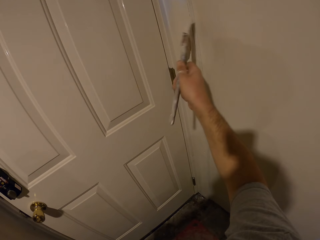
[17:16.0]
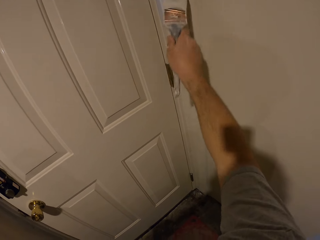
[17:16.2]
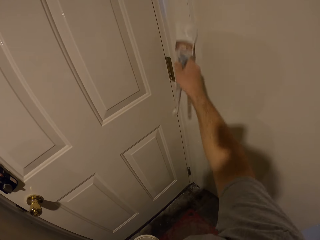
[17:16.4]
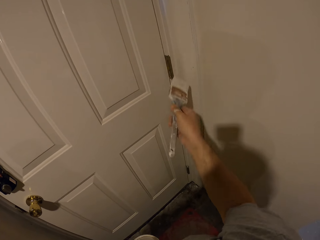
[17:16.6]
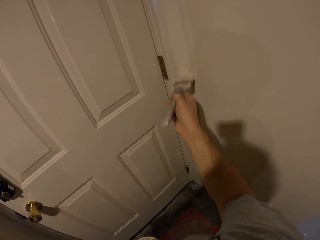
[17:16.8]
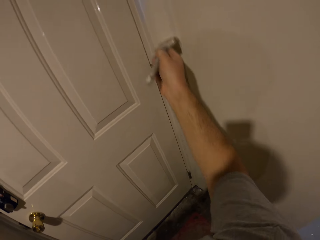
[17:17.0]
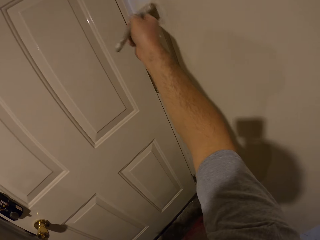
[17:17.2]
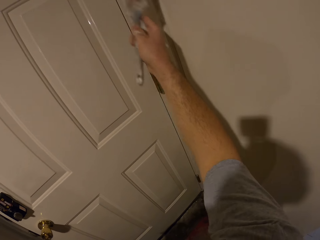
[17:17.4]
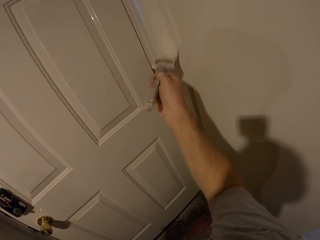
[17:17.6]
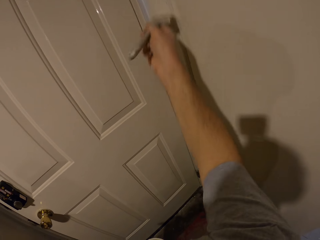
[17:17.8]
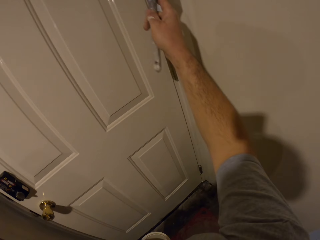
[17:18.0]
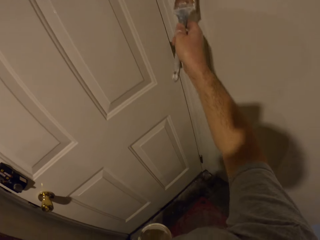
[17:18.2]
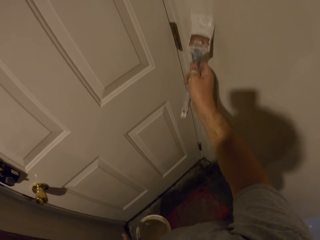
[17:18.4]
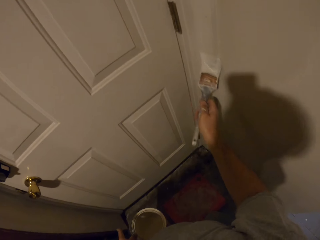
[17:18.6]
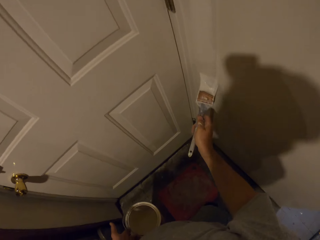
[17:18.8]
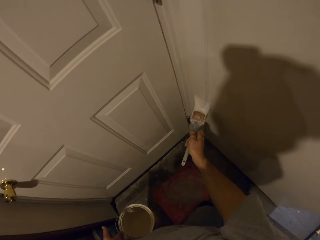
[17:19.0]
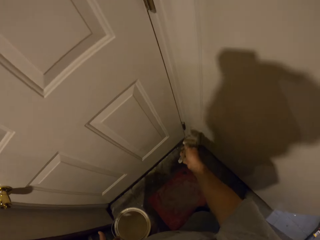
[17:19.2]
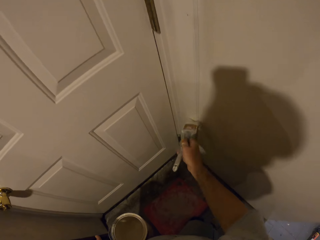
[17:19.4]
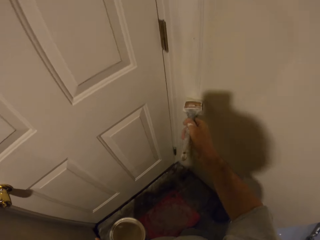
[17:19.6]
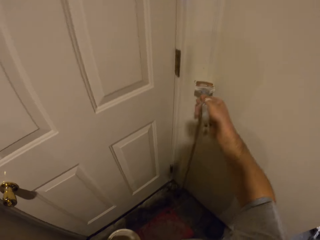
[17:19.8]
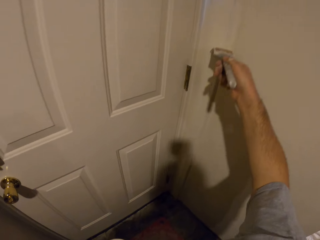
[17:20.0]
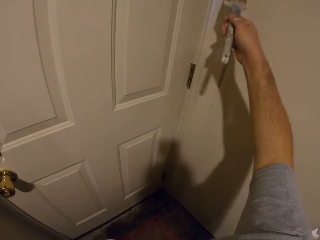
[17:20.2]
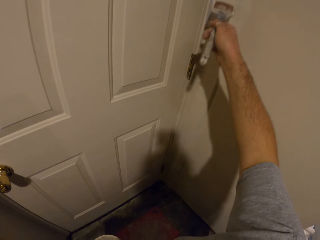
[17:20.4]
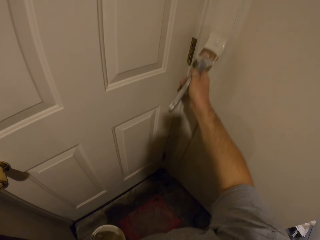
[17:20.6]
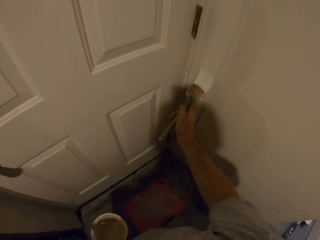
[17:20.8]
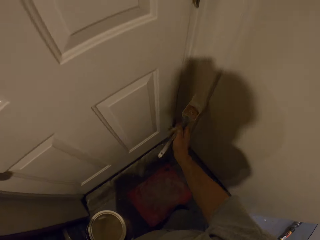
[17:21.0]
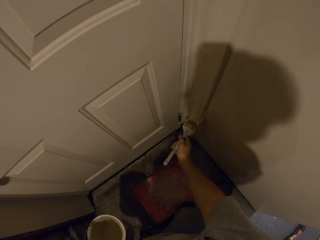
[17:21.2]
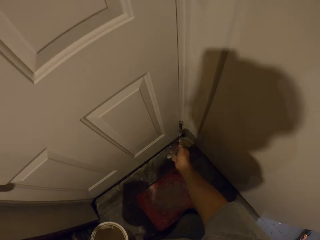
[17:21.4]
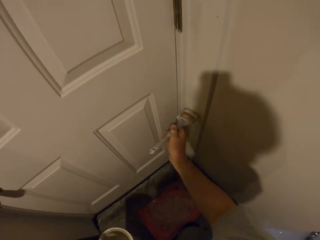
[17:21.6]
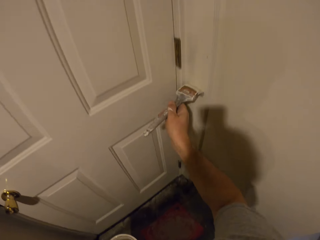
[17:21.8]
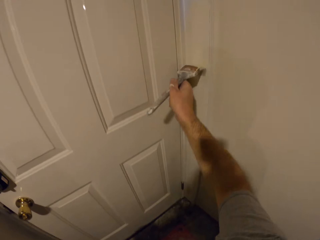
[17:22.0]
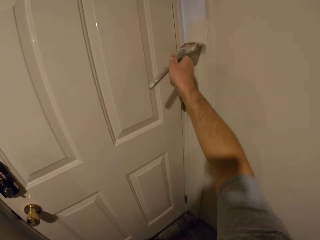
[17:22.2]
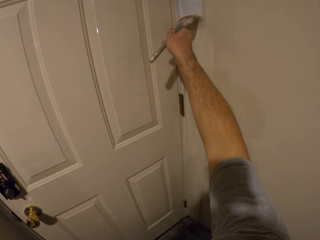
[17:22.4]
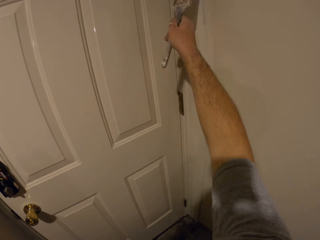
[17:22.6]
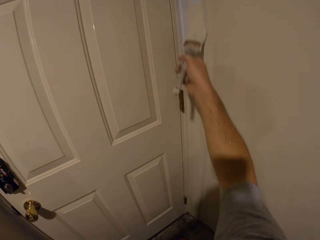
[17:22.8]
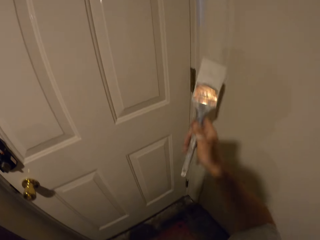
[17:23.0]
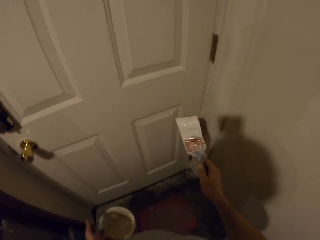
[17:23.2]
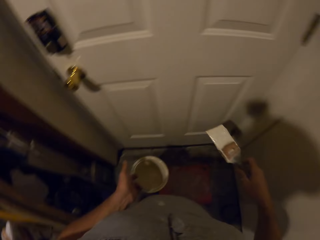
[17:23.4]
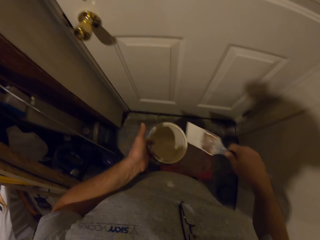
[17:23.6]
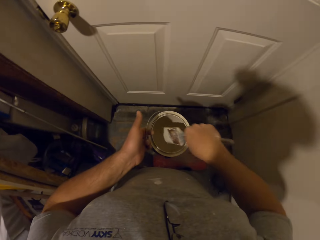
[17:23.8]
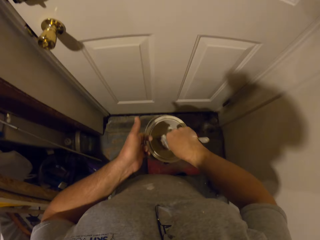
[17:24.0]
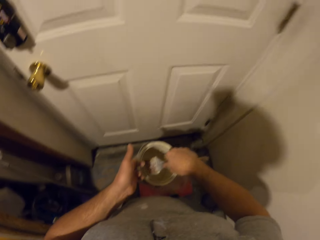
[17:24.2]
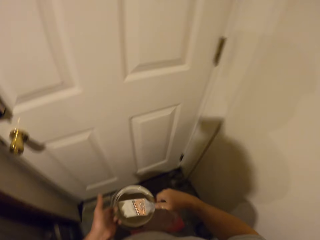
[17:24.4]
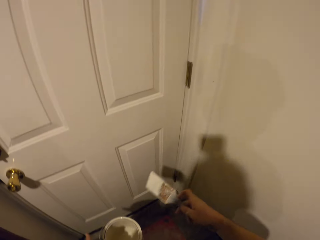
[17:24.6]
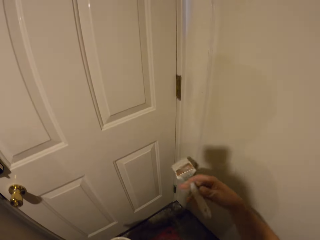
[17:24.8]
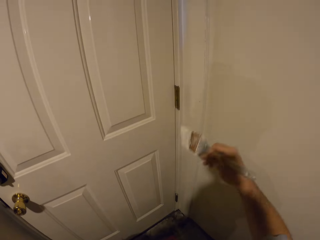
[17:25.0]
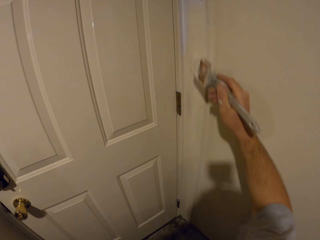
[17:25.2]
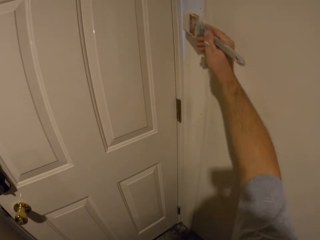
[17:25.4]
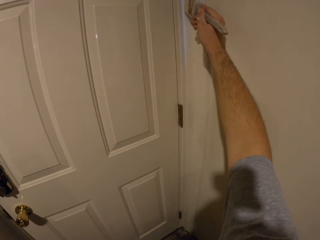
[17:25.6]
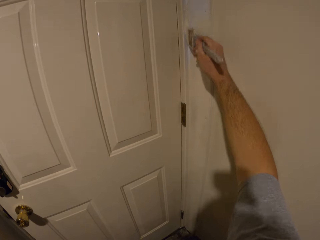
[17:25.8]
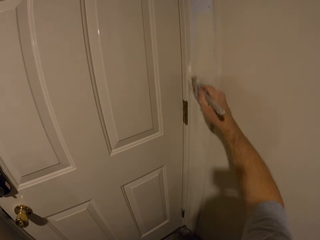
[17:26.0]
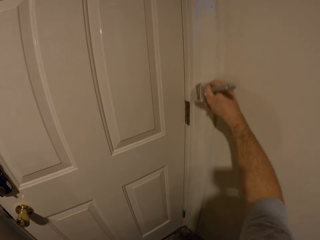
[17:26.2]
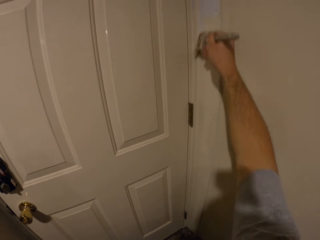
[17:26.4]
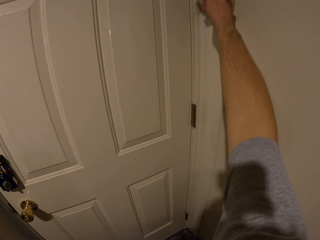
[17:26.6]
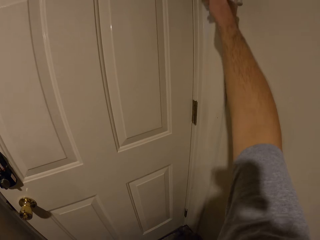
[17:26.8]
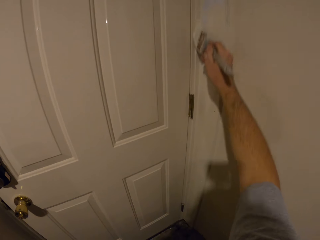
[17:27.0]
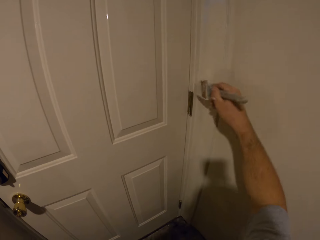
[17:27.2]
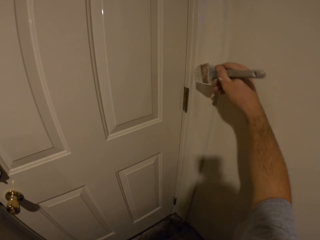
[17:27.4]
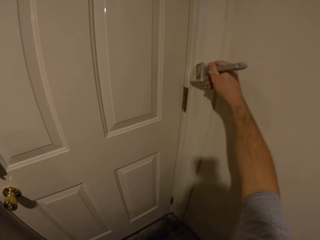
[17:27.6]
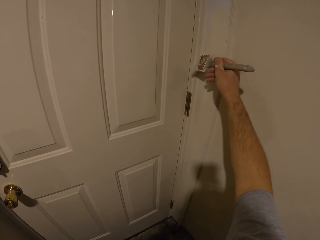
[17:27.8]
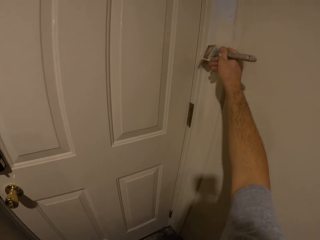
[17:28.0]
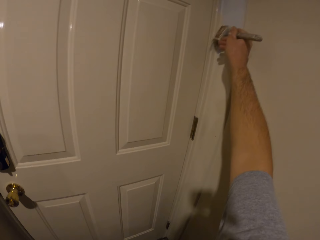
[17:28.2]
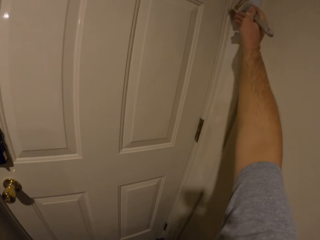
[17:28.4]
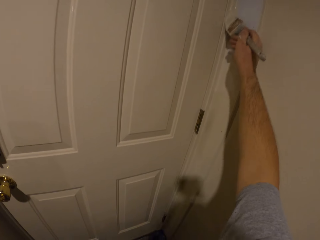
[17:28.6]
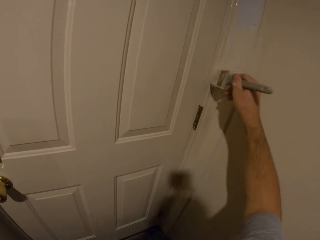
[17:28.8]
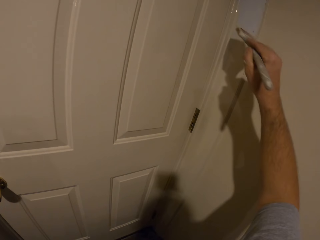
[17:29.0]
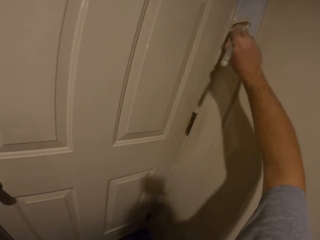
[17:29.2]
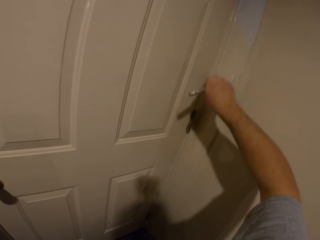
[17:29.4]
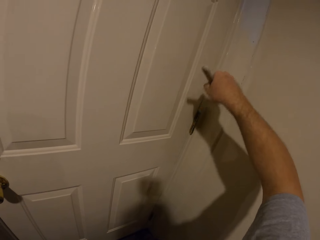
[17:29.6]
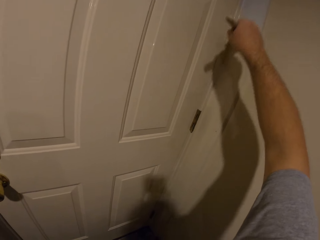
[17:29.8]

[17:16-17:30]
The camera wearer dips the paint brush into the paint container. They remove the brush from the paint. They paint the door frame with the paint brush.

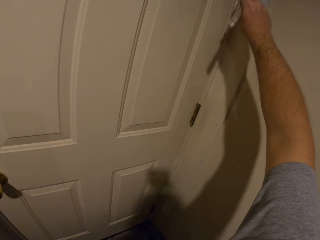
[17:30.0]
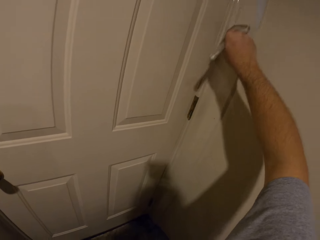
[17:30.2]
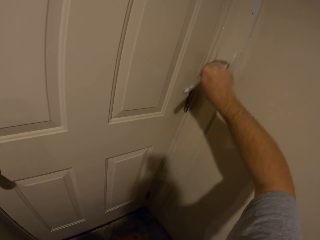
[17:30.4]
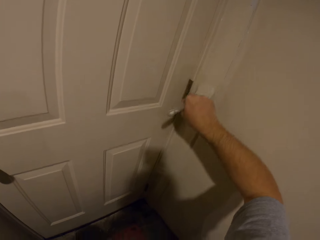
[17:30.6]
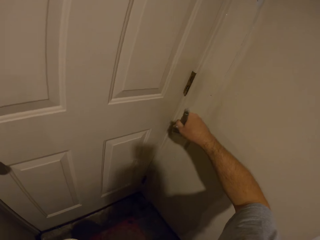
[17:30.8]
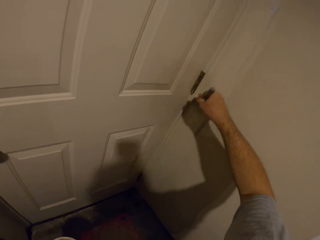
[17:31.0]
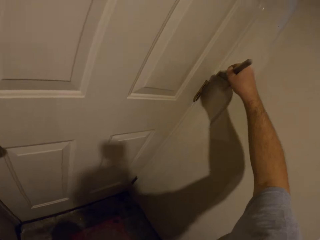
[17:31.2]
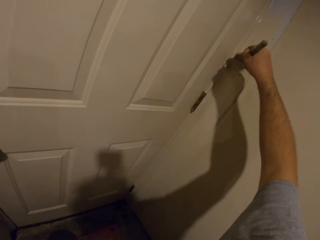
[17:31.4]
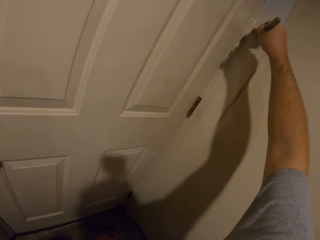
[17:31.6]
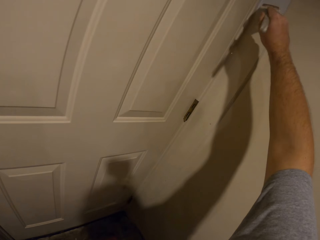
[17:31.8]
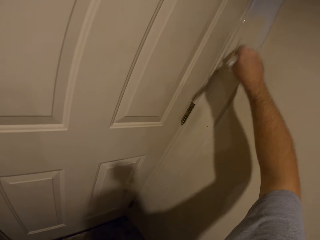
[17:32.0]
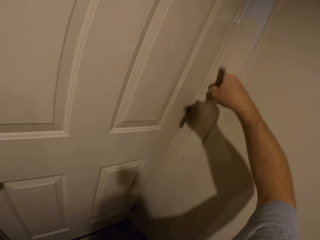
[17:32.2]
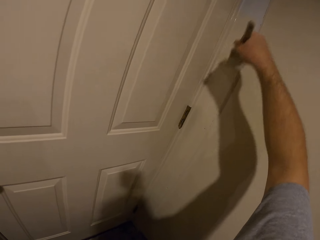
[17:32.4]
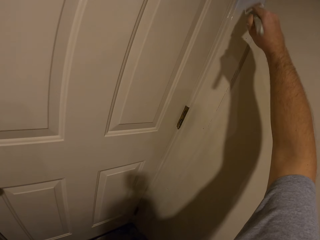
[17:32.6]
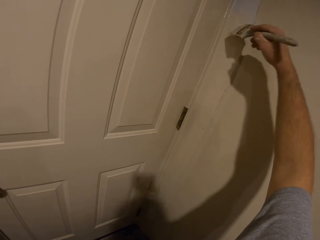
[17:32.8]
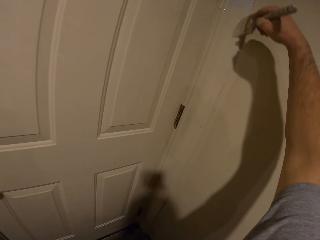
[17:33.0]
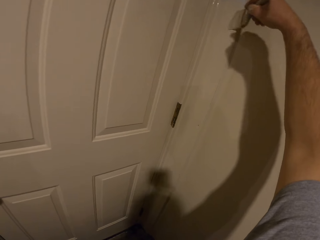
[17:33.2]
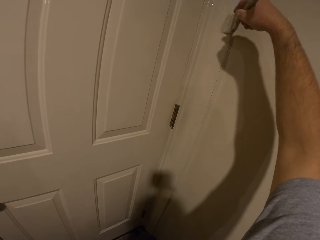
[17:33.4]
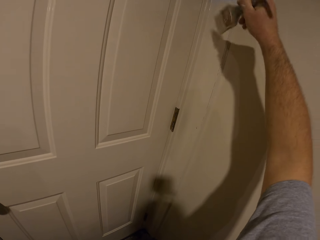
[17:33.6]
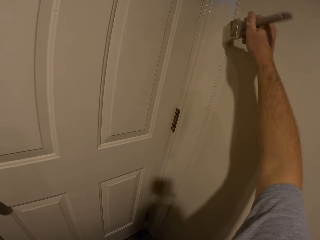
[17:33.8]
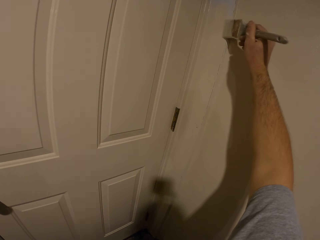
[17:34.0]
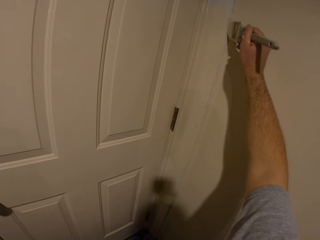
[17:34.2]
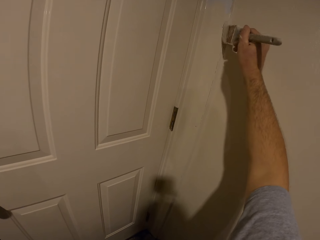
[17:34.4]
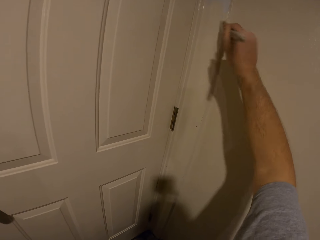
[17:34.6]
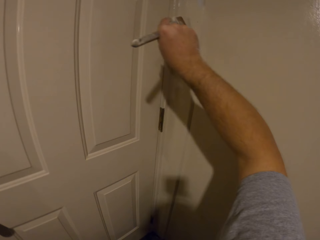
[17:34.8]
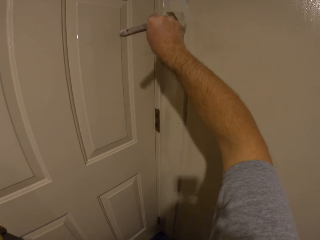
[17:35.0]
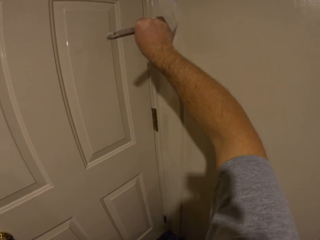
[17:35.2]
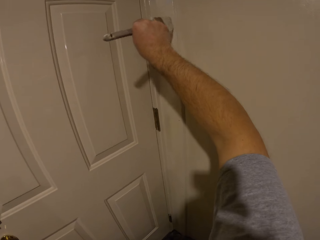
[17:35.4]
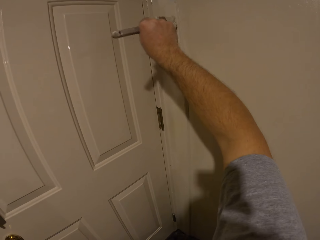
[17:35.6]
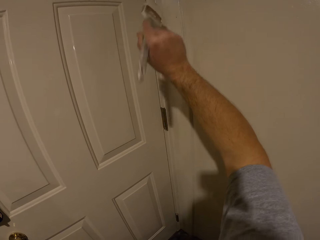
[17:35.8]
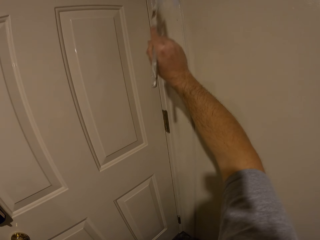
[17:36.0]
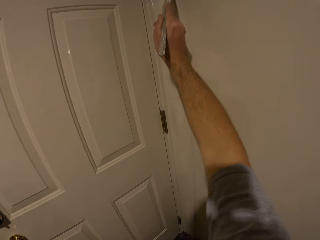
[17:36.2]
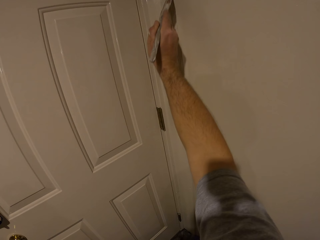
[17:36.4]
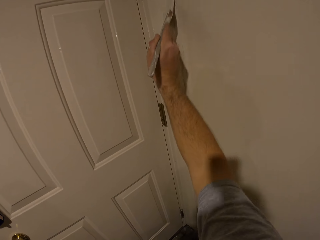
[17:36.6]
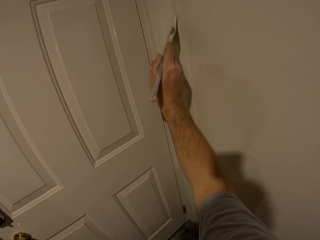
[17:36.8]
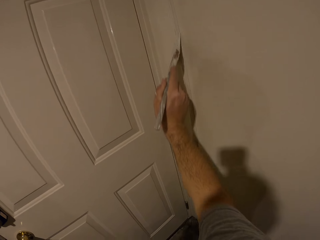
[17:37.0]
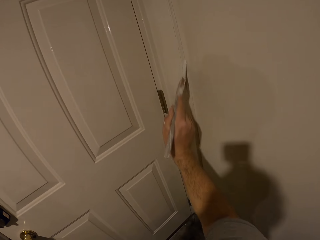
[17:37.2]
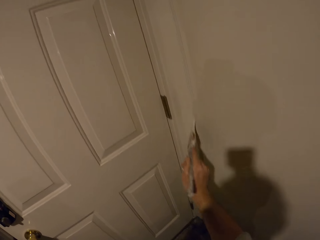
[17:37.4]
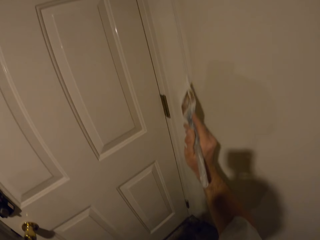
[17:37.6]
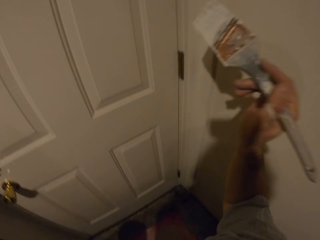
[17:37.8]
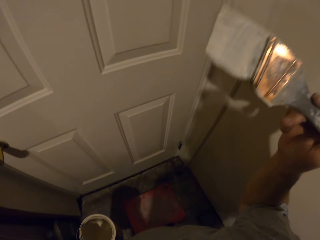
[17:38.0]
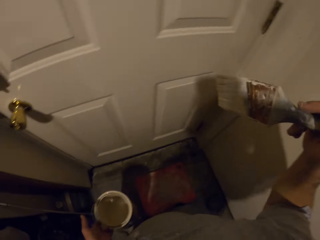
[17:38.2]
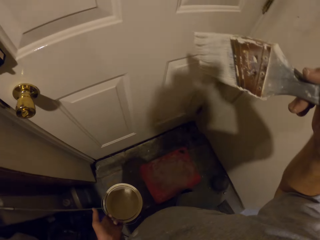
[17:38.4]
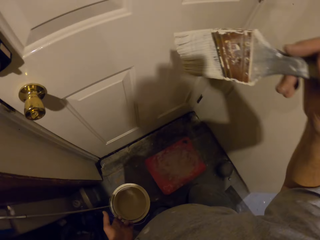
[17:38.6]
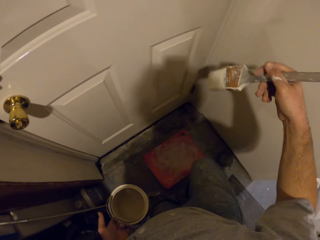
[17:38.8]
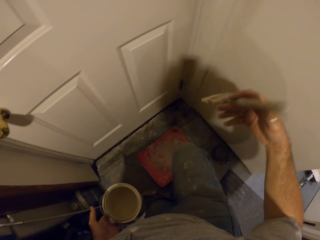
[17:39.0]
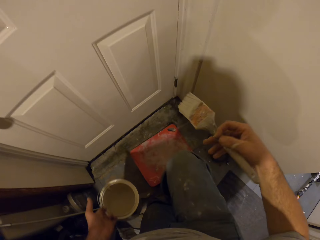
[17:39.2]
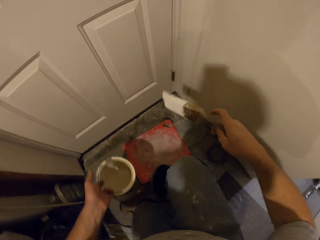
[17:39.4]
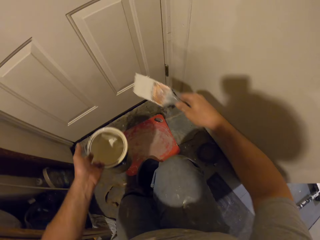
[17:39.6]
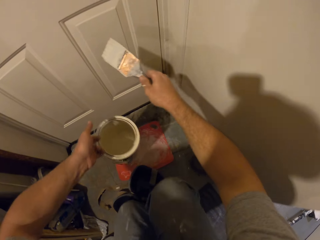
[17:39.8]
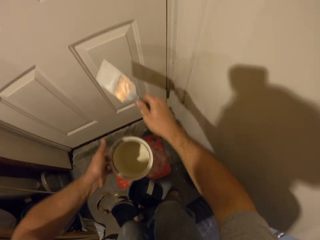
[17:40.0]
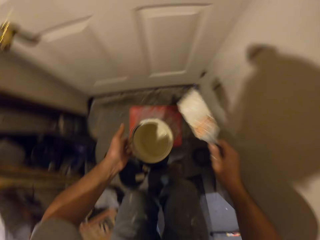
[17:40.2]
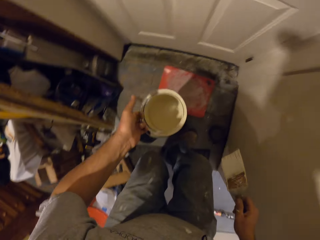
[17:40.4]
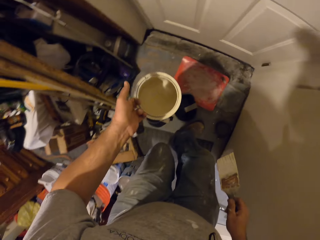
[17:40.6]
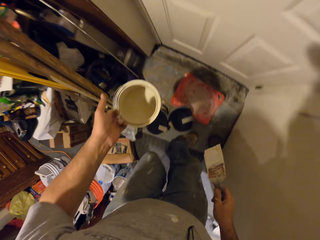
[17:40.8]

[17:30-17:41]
The camera wearer stops applying paint. They move.
